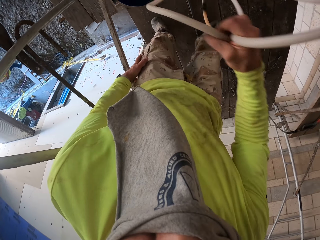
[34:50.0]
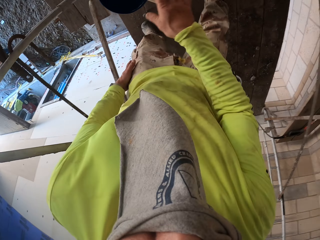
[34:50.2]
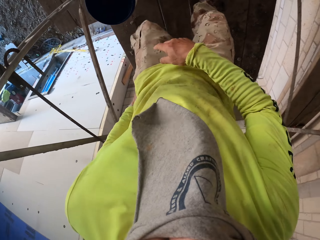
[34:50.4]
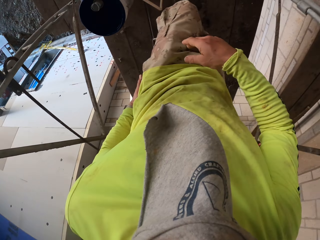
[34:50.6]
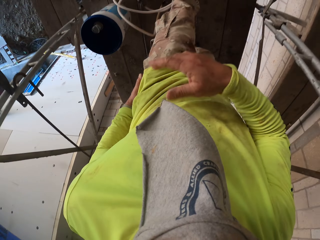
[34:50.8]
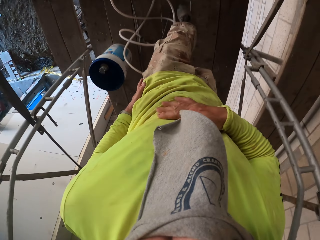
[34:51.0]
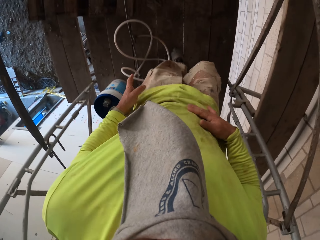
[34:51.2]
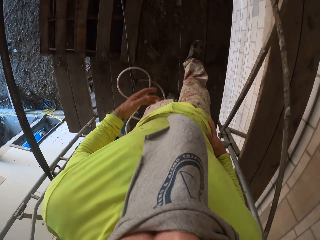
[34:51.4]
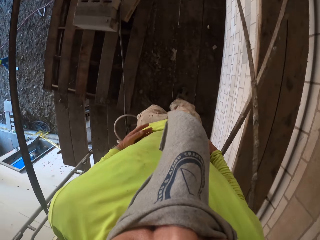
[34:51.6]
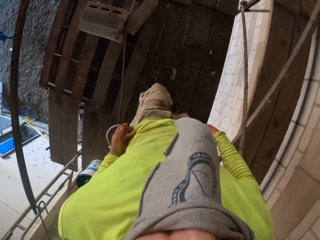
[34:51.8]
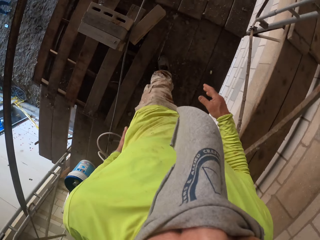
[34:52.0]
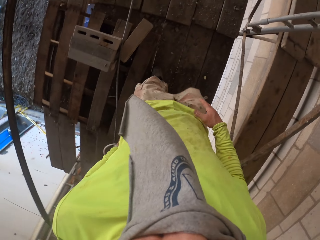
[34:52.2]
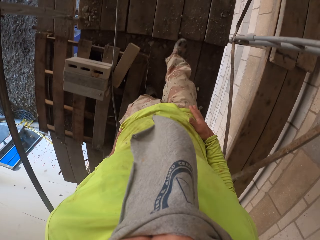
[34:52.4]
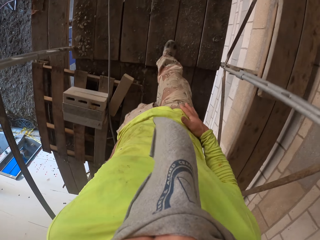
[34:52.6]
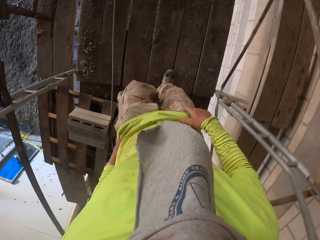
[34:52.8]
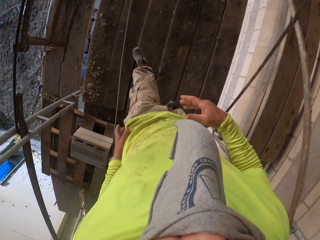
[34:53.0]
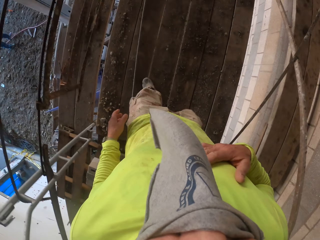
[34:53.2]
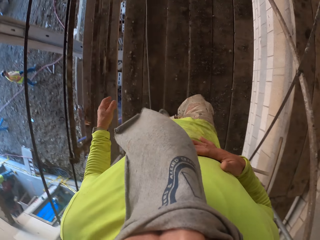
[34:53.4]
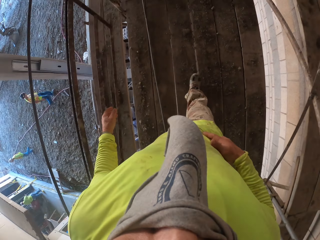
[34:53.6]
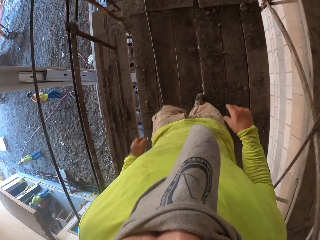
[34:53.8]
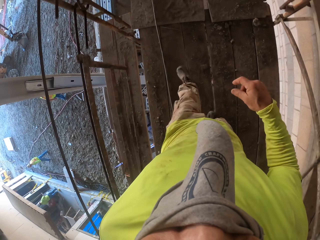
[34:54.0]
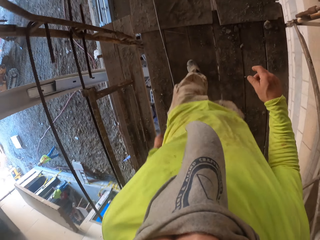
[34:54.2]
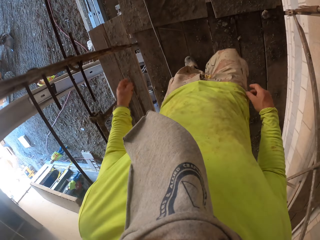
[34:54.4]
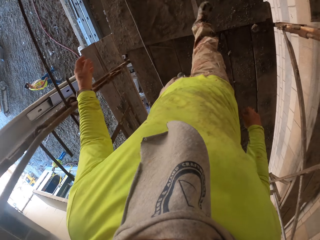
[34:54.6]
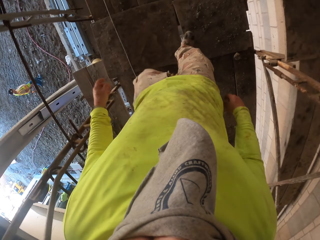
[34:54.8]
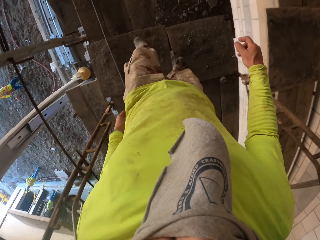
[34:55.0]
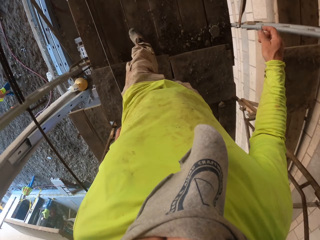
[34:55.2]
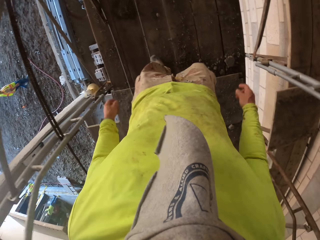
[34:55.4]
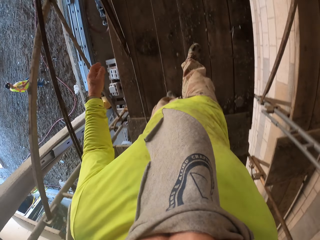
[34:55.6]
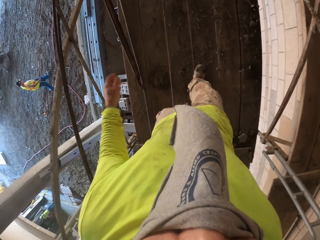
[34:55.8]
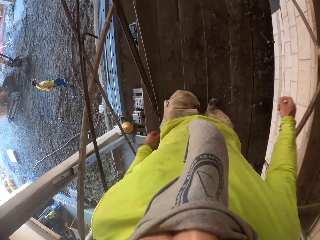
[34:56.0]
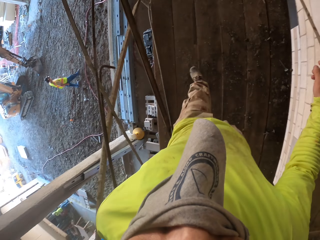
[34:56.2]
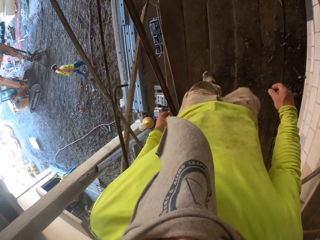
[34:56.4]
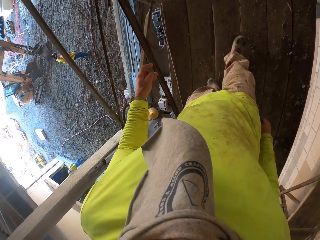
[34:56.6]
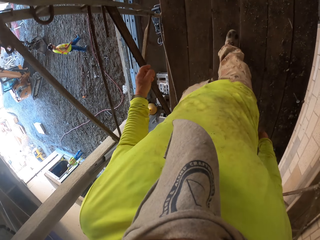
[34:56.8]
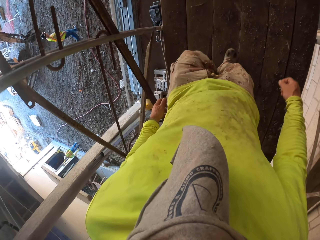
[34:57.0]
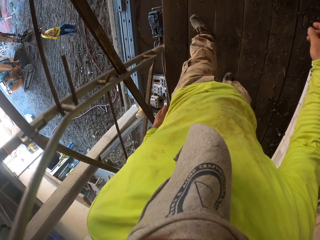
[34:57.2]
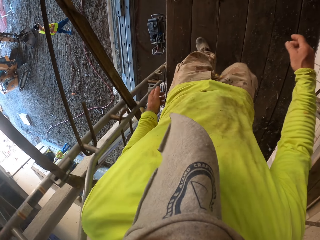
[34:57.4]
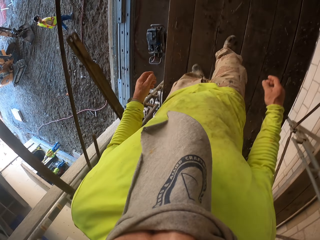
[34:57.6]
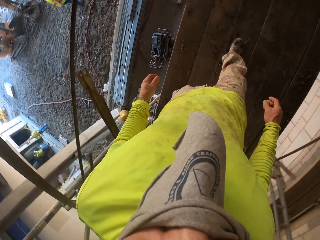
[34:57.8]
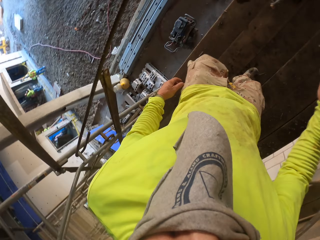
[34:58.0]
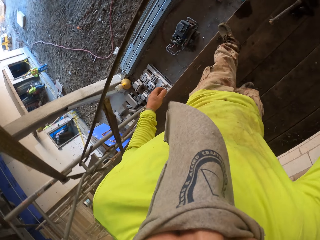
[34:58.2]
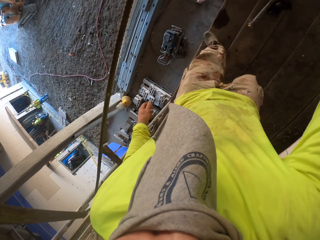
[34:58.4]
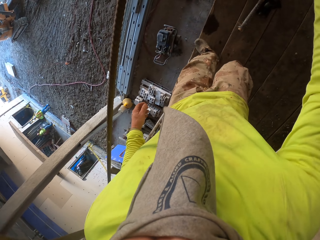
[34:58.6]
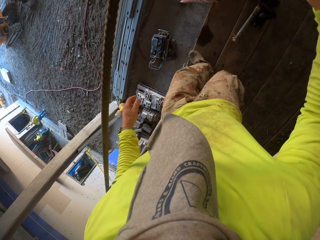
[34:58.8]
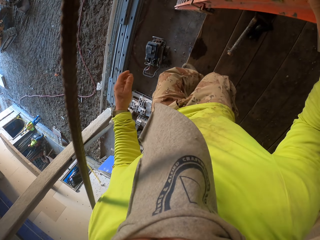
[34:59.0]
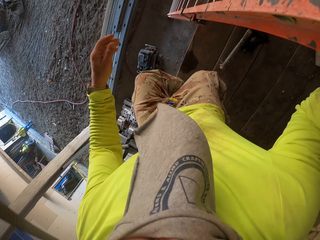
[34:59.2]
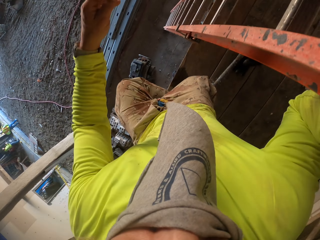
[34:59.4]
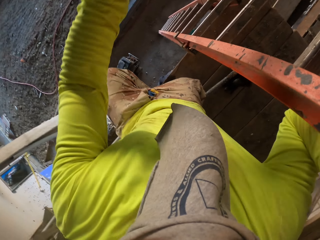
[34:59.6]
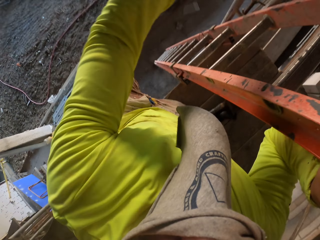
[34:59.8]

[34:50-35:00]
The camera wearer puts down the bucket on the wooden floor, drops the level pipe on the wooden floor, and walks on the wooden floor.

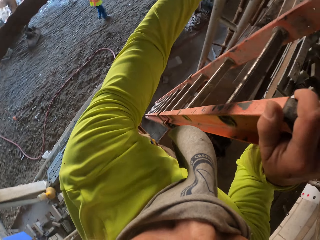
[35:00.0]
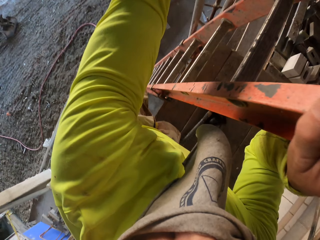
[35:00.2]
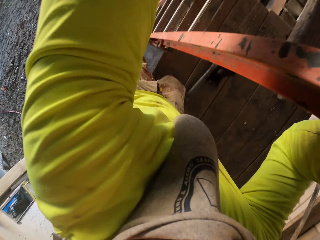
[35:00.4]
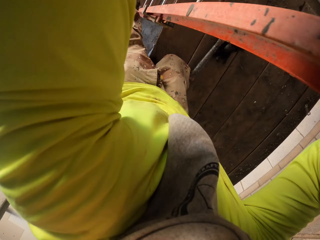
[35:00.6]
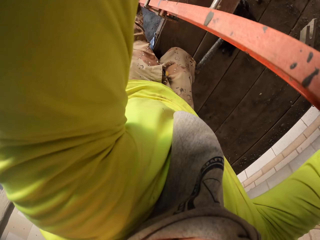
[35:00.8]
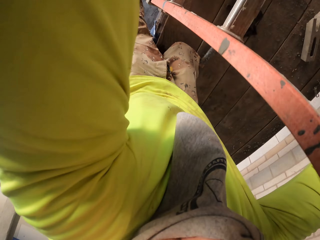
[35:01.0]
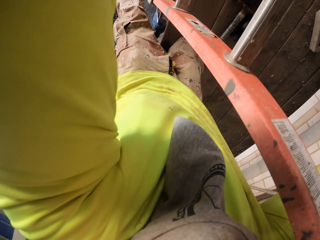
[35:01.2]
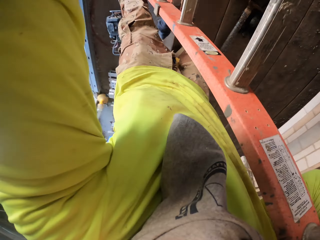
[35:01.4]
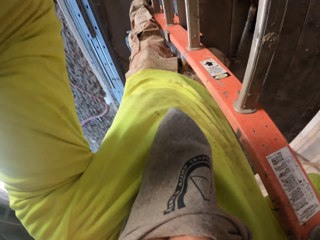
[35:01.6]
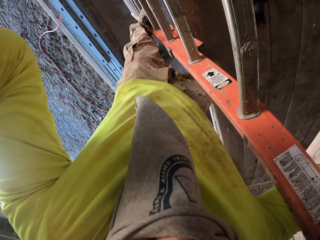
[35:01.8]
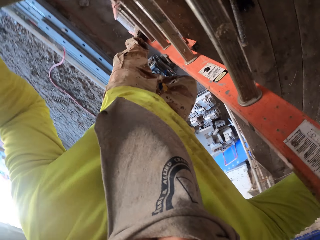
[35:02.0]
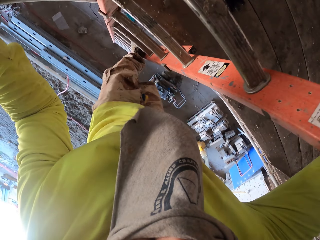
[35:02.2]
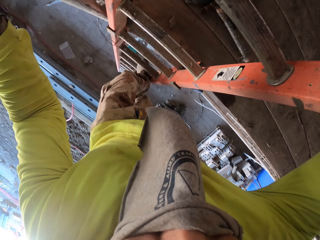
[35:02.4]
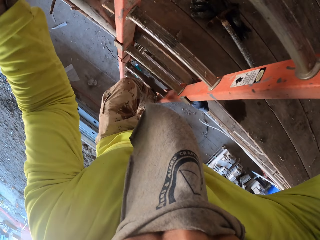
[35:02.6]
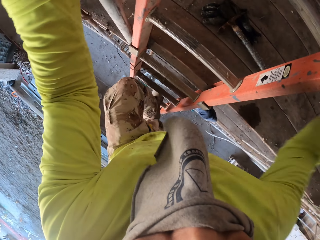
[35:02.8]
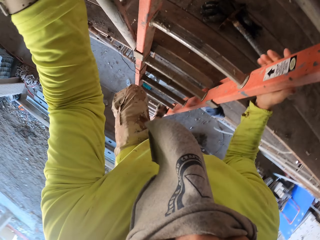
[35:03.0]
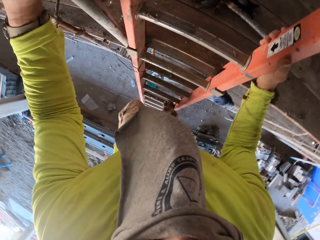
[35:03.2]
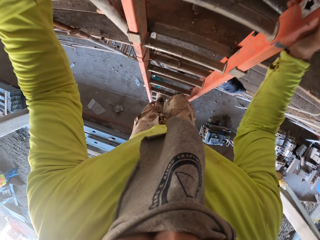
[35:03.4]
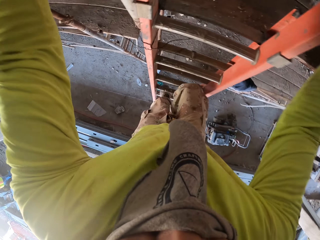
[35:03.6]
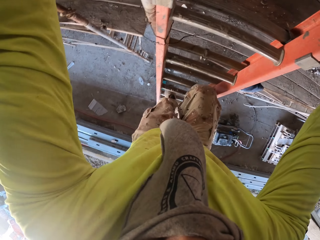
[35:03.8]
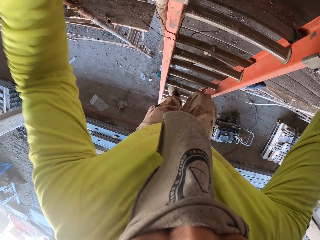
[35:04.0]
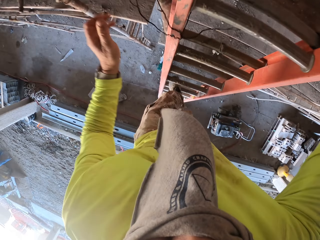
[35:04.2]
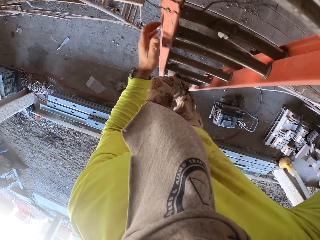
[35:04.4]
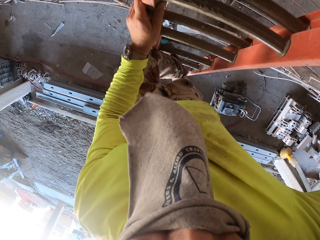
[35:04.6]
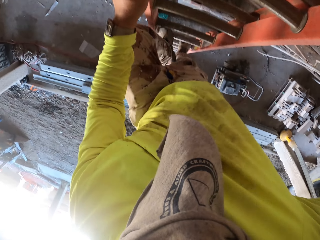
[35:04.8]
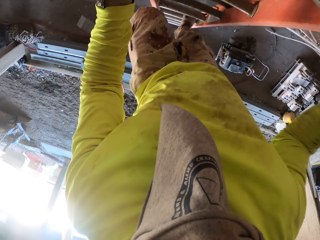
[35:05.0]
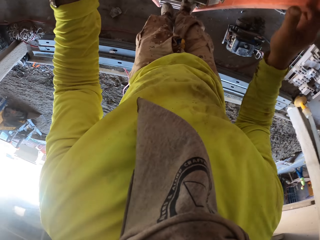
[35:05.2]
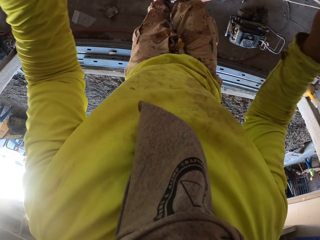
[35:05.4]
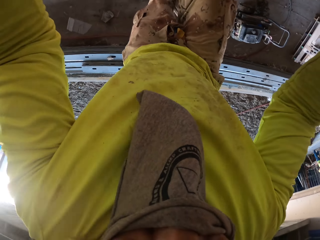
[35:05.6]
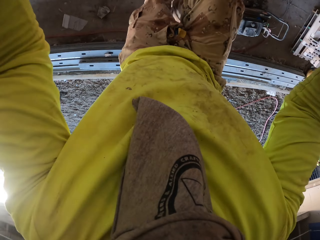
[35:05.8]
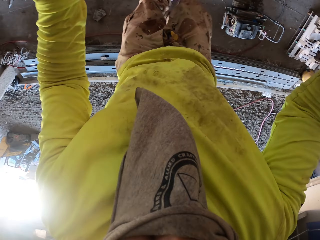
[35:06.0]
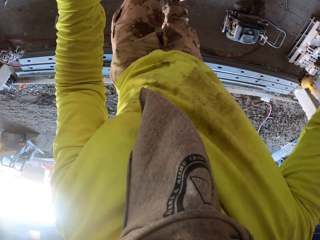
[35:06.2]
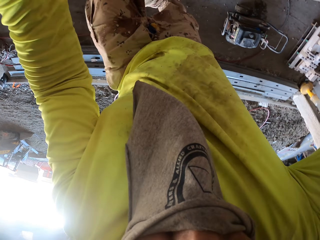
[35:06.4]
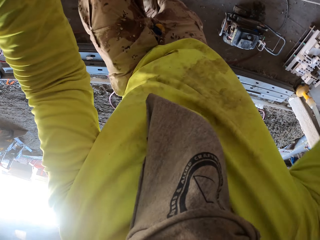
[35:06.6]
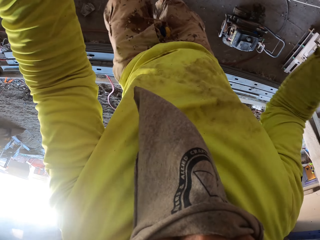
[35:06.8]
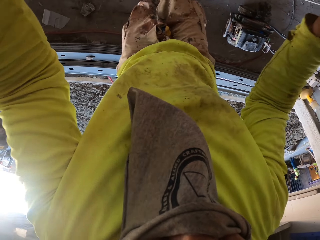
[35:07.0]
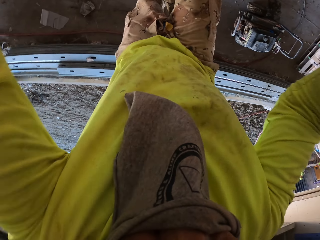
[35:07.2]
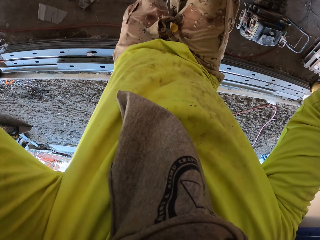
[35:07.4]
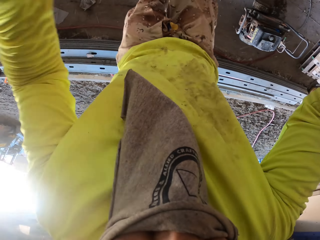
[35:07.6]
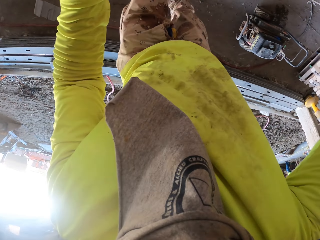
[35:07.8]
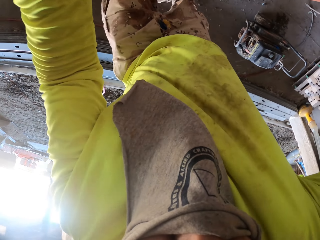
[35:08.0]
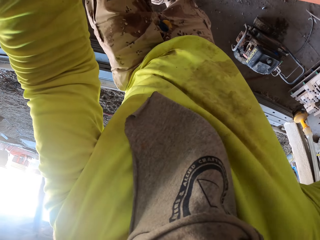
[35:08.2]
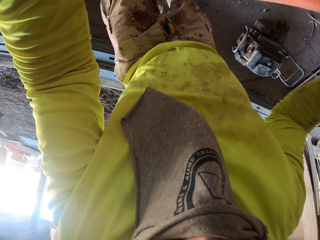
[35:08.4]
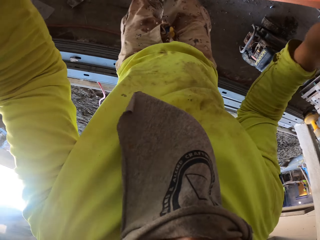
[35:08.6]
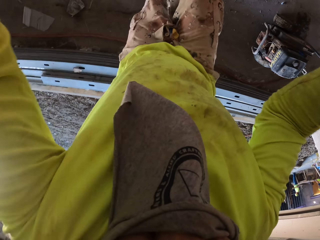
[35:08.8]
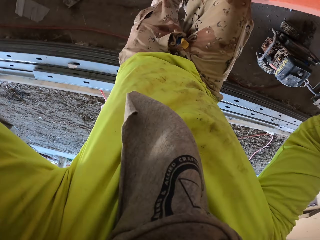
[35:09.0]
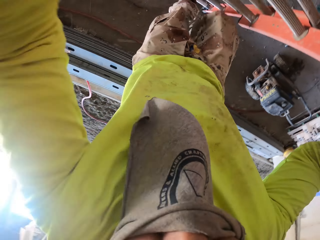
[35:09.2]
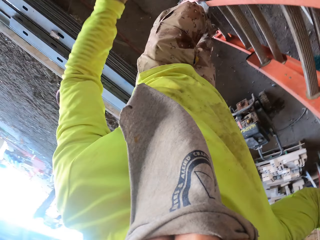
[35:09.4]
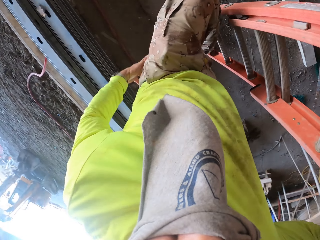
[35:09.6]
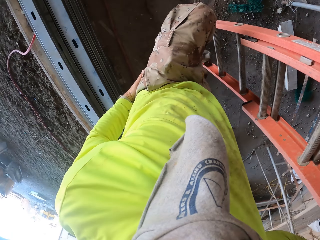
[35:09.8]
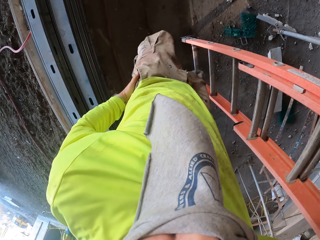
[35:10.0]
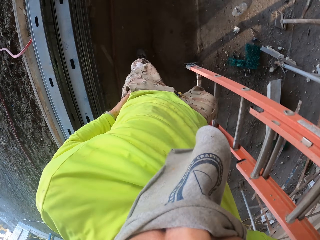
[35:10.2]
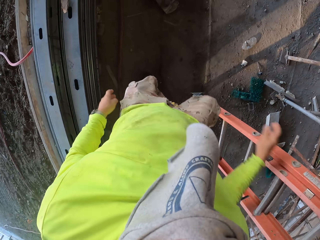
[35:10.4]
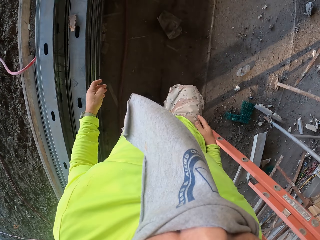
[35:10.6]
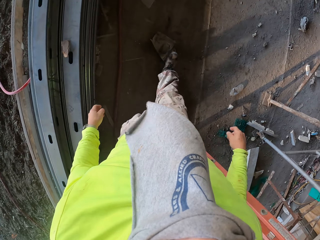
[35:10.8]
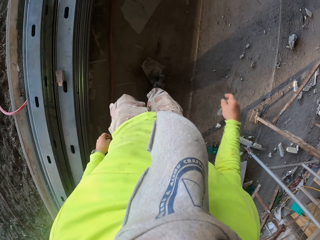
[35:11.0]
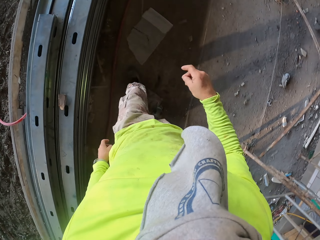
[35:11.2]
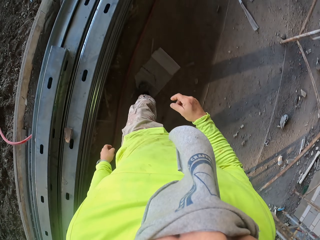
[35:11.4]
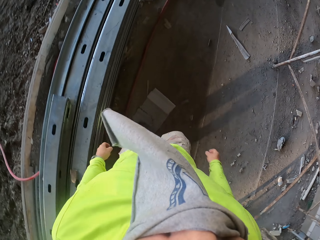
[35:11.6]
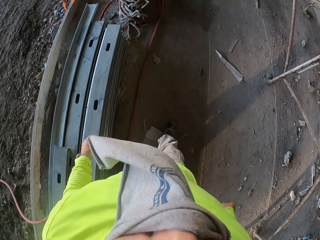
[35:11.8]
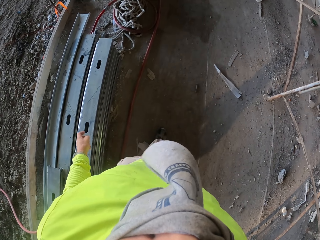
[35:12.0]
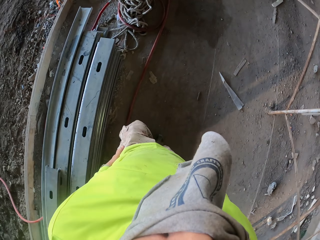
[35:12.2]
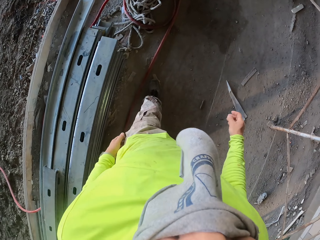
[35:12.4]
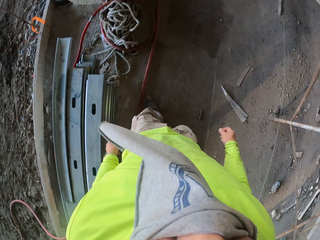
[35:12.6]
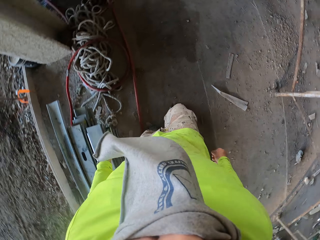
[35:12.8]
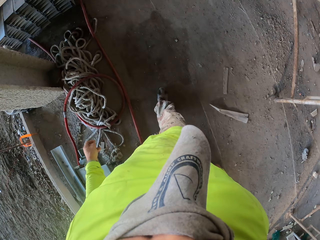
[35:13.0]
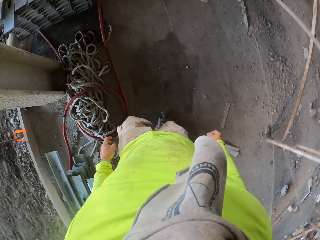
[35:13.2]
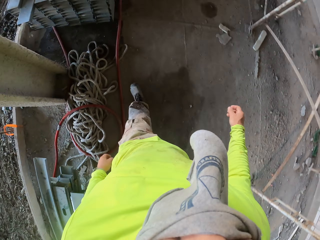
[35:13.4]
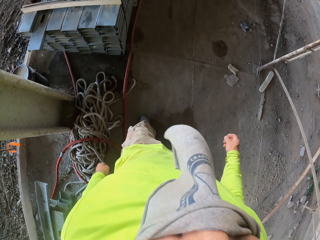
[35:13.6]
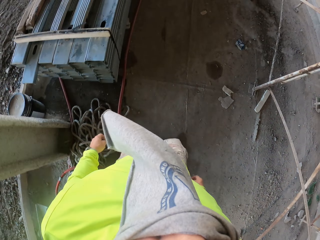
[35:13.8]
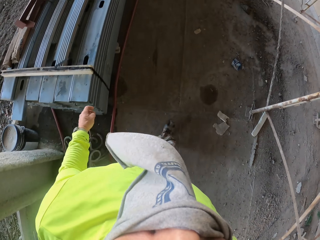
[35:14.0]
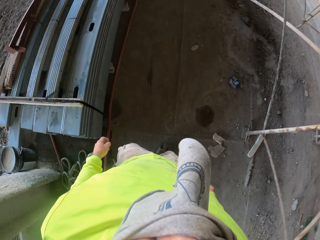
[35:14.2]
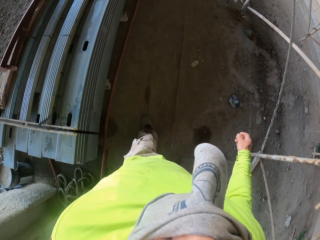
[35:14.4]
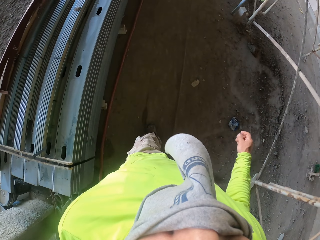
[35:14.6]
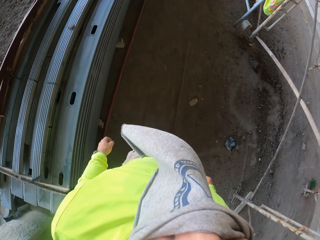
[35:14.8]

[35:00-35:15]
The camera wearer climbs down the ladder. They walk around the construction site.
